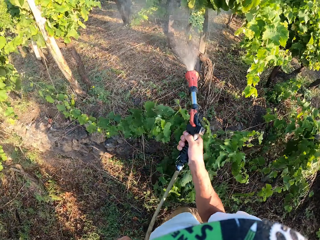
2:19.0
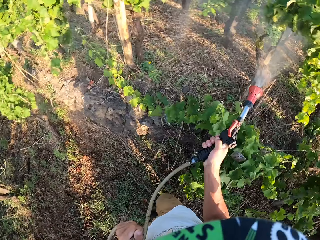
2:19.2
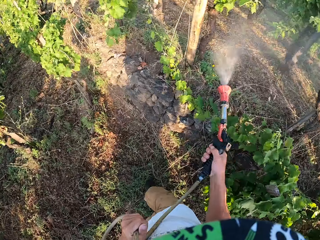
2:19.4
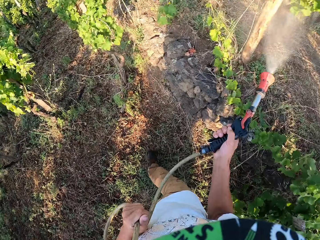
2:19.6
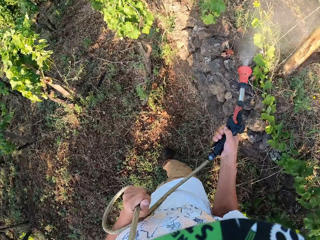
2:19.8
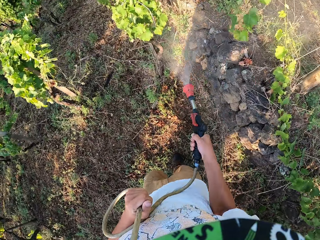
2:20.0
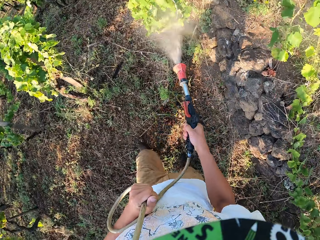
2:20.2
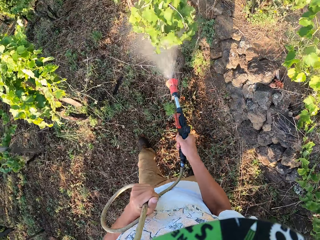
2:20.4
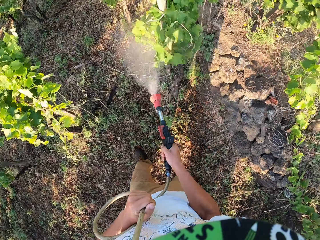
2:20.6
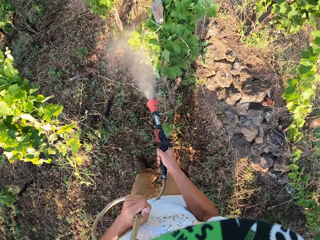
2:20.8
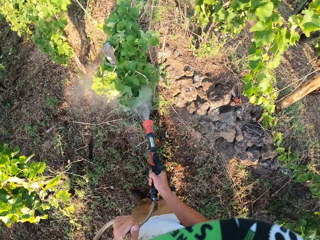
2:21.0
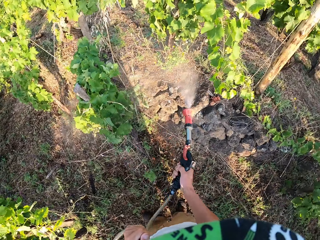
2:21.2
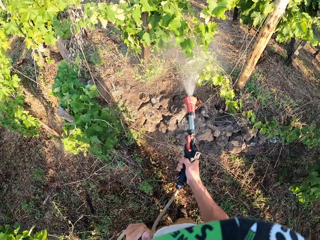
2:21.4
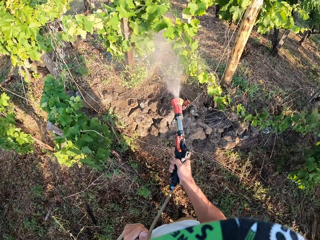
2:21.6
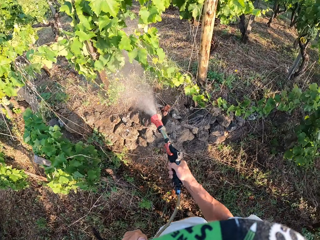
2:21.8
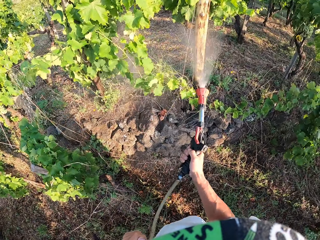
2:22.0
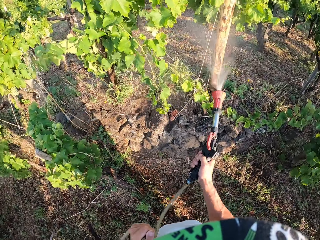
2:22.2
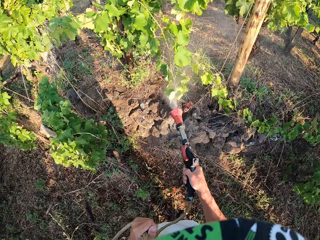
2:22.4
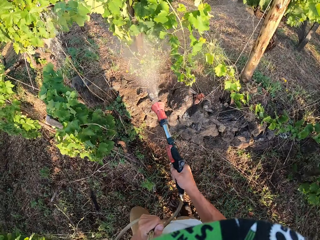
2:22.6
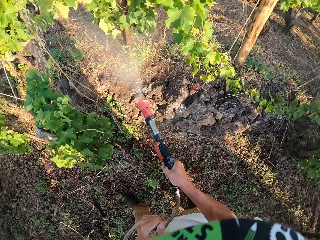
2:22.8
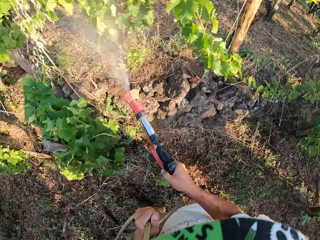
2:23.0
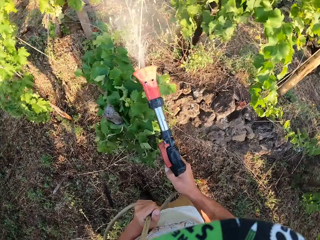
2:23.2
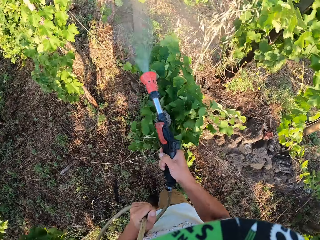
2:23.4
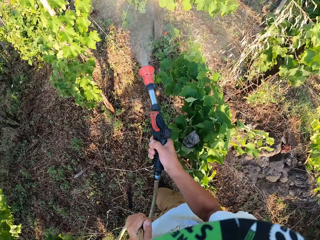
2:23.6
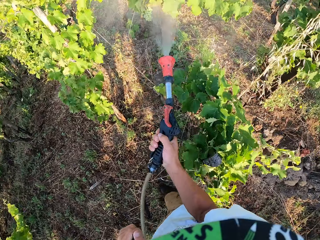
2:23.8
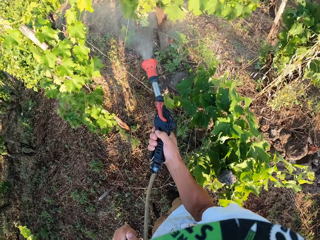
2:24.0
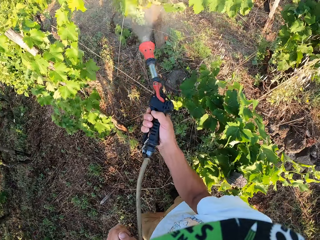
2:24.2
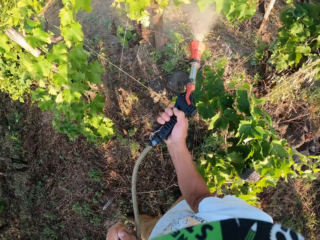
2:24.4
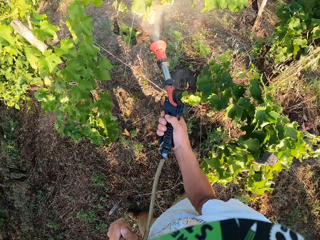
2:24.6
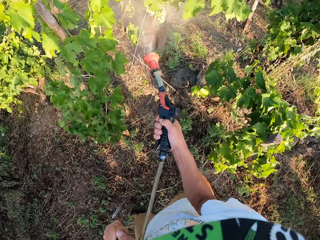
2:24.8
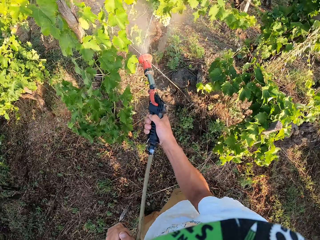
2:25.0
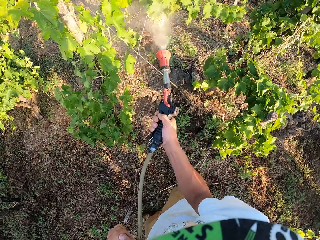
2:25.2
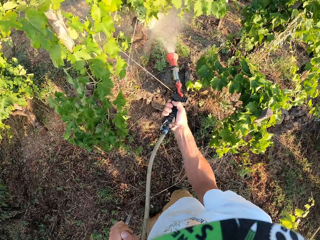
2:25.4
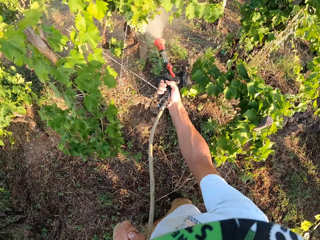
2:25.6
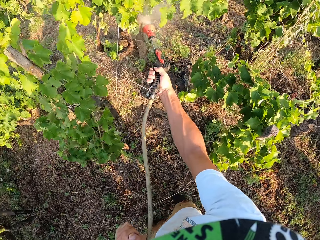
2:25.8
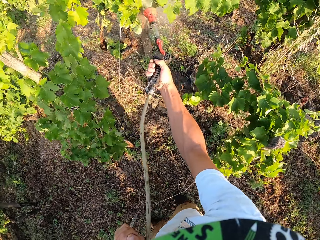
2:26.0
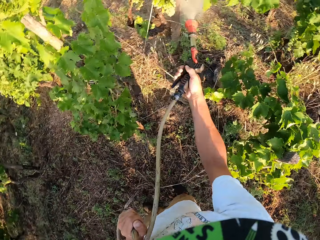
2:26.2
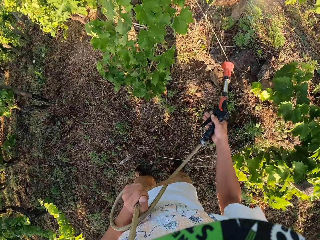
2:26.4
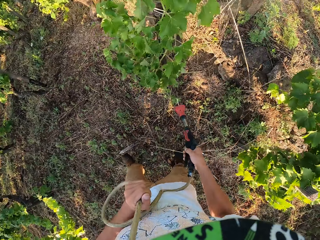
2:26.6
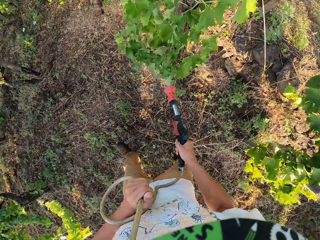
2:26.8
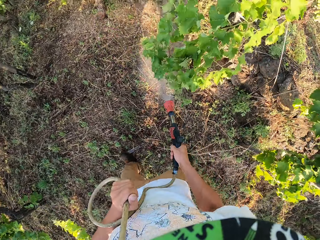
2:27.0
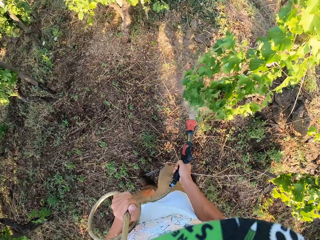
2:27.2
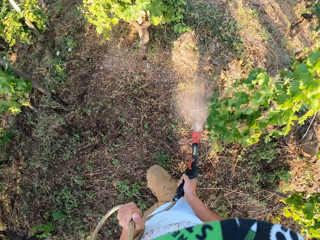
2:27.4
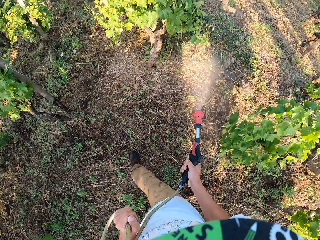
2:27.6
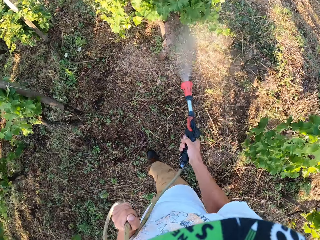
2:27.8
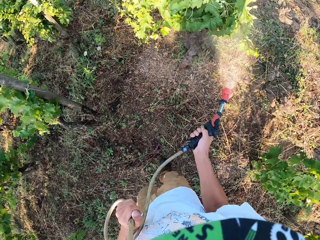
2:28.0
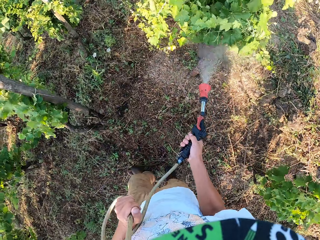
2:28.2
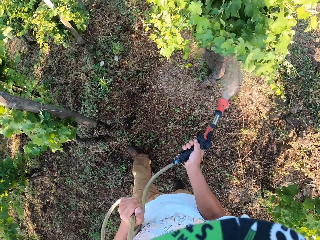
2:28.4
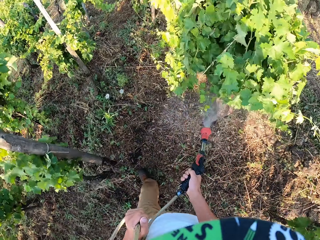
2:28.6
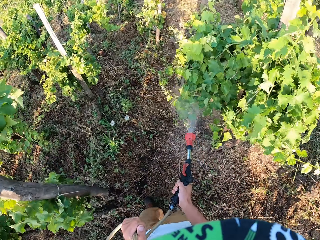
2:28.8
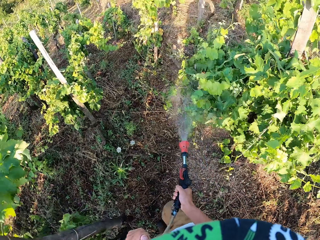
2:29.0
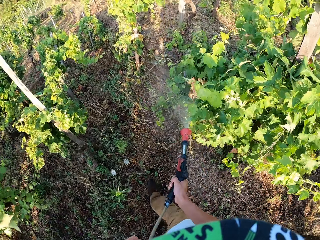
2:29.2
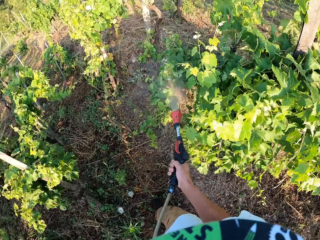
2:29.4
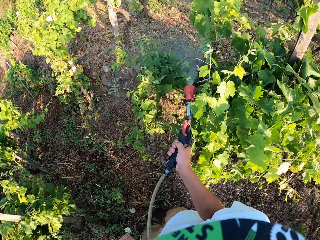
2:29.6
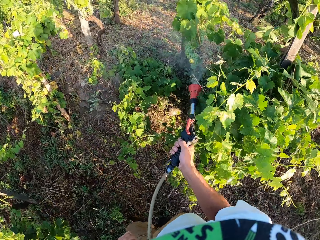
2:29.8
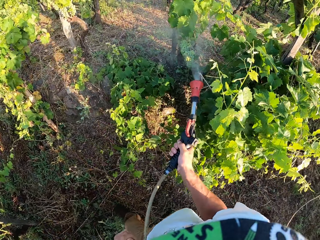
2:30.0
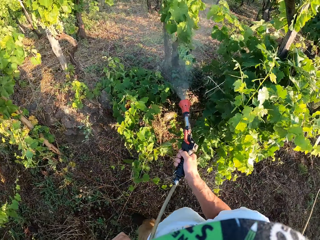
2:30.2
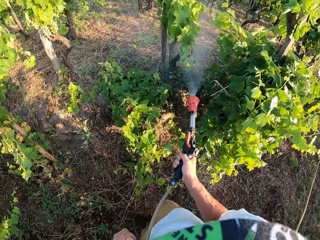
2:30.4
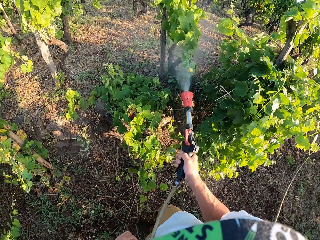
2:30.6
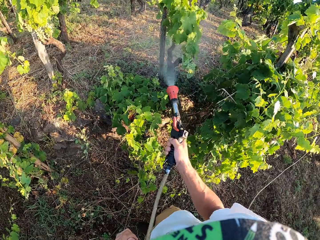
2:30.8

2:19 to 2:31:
The camera wearer stops walking. They walk on. They stop walking. They stop spraying the plants. They spray the plants. They walk on.

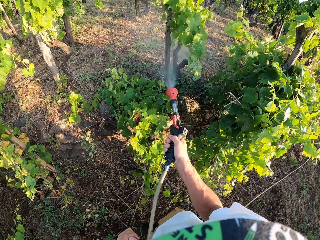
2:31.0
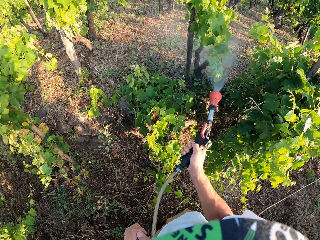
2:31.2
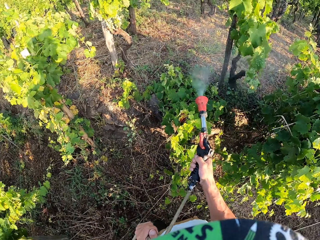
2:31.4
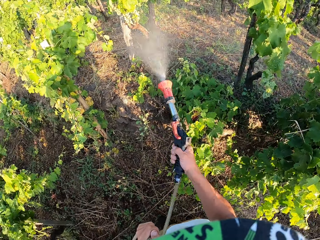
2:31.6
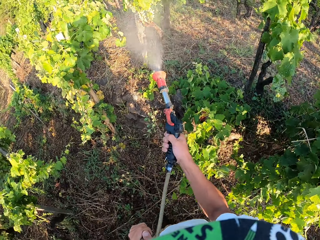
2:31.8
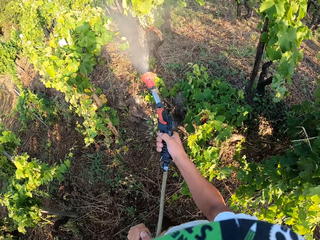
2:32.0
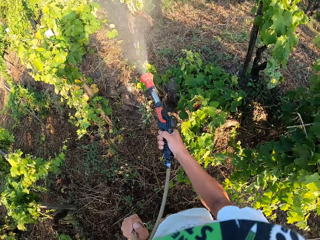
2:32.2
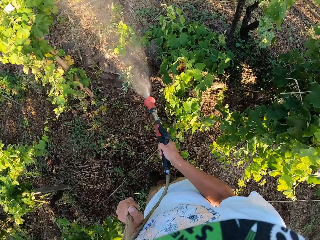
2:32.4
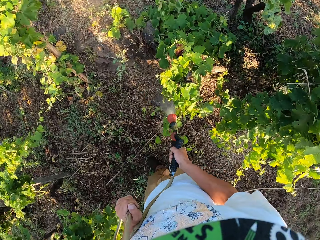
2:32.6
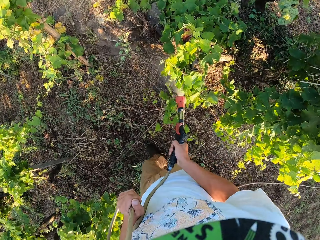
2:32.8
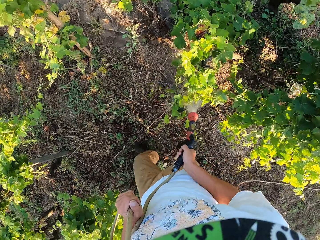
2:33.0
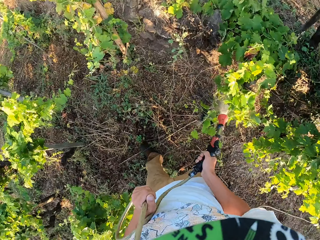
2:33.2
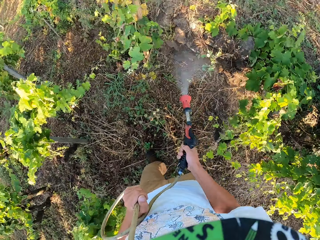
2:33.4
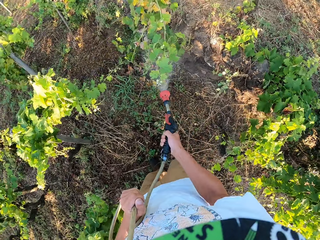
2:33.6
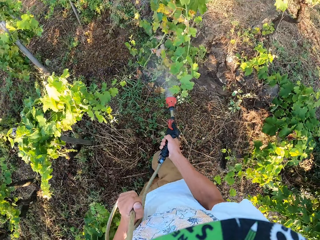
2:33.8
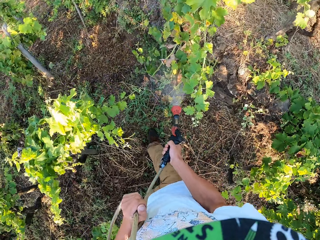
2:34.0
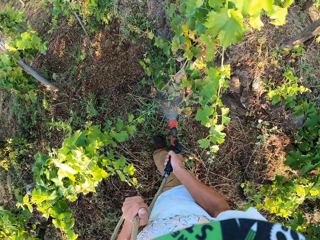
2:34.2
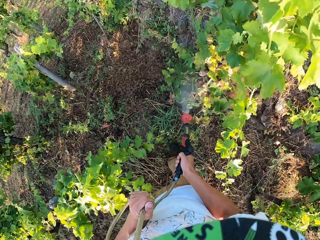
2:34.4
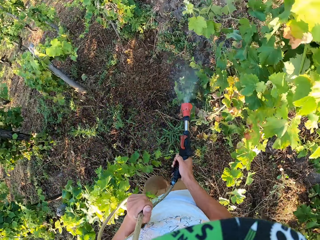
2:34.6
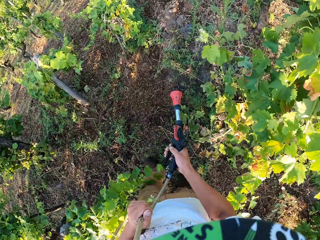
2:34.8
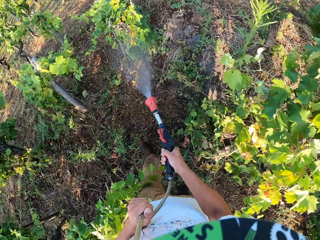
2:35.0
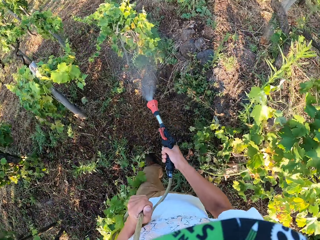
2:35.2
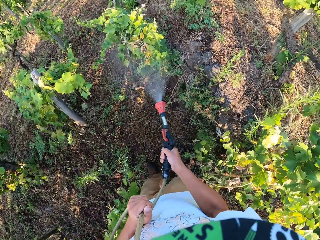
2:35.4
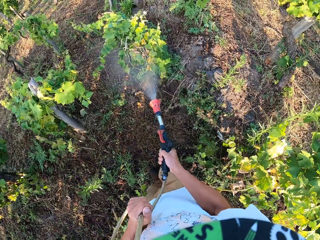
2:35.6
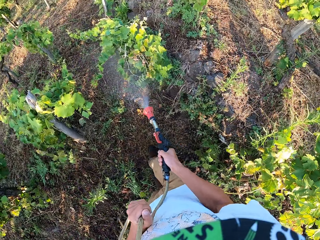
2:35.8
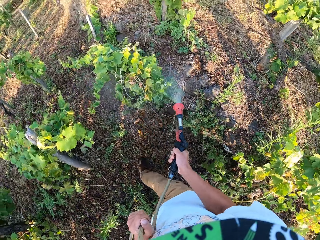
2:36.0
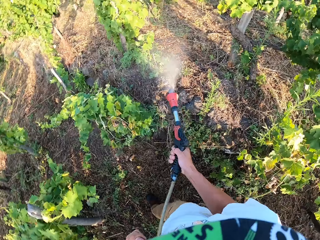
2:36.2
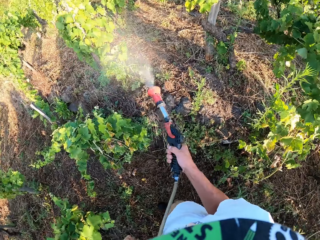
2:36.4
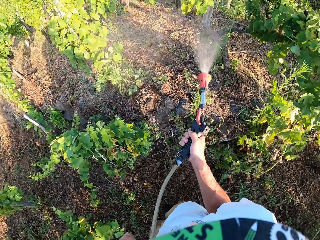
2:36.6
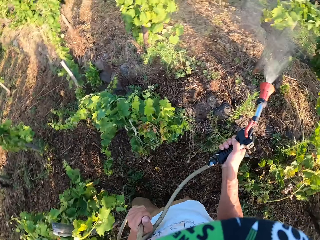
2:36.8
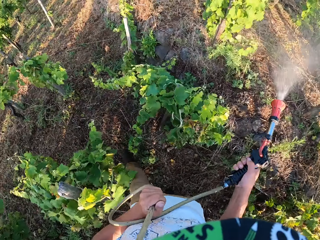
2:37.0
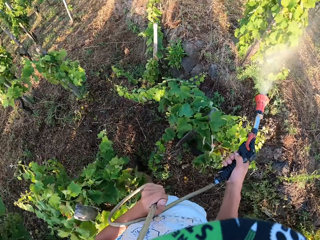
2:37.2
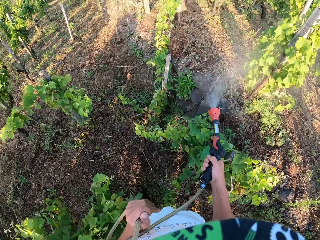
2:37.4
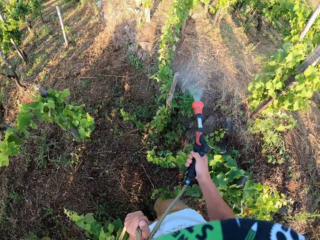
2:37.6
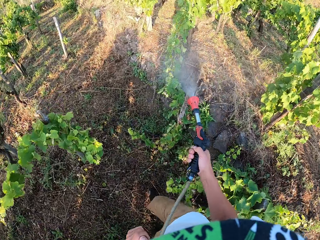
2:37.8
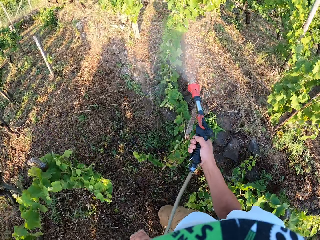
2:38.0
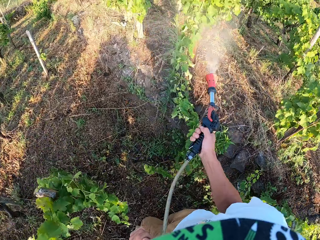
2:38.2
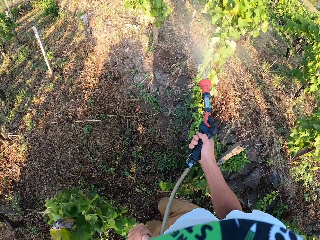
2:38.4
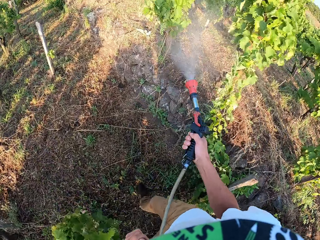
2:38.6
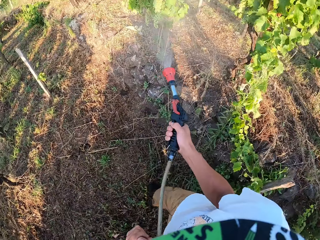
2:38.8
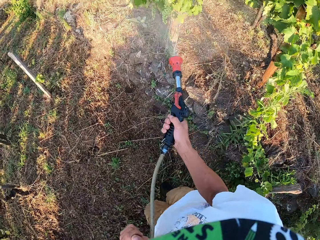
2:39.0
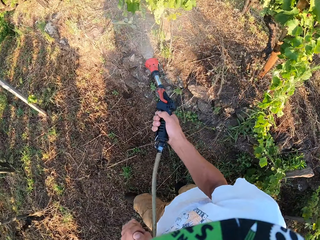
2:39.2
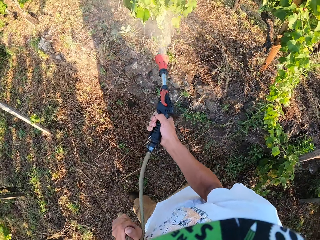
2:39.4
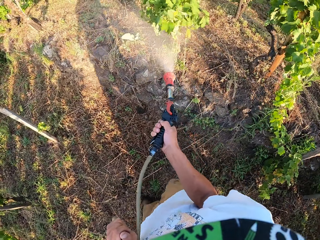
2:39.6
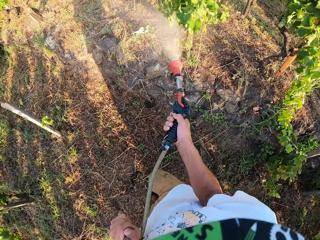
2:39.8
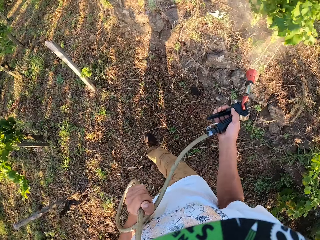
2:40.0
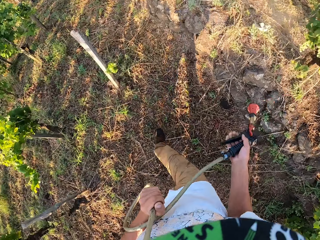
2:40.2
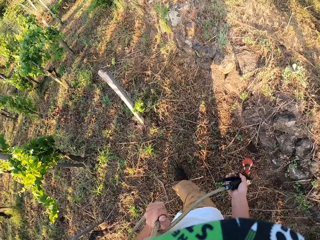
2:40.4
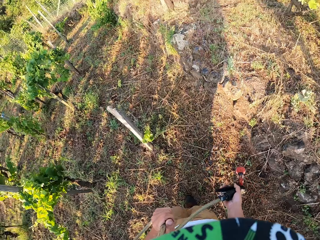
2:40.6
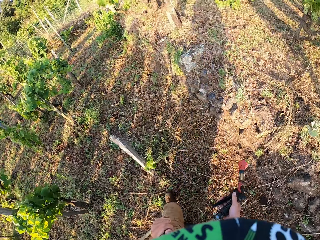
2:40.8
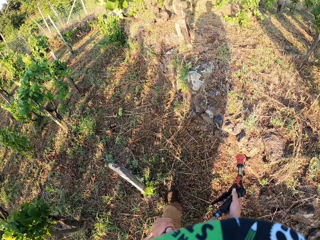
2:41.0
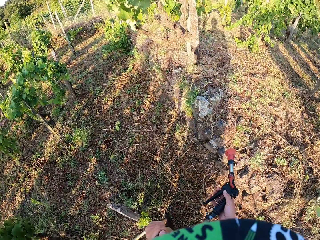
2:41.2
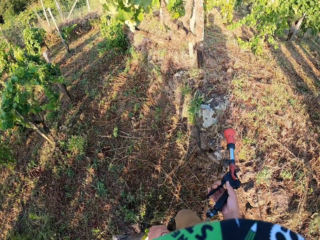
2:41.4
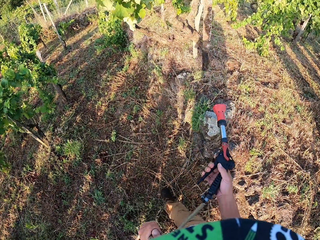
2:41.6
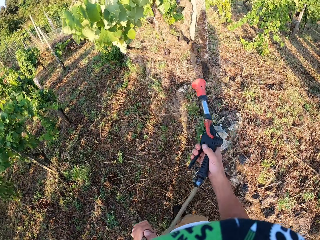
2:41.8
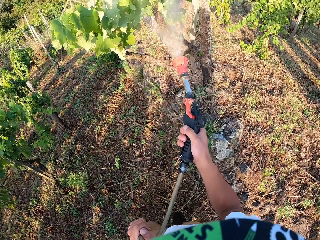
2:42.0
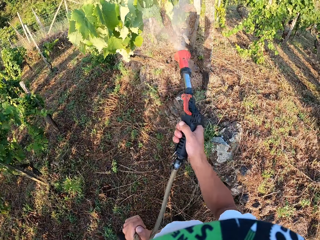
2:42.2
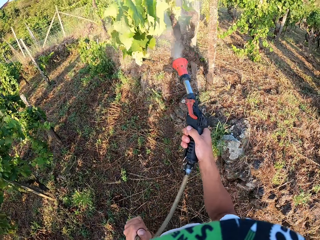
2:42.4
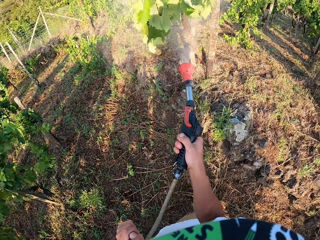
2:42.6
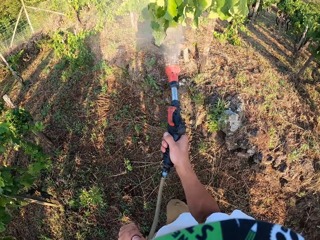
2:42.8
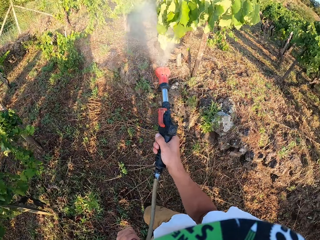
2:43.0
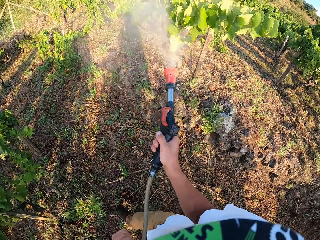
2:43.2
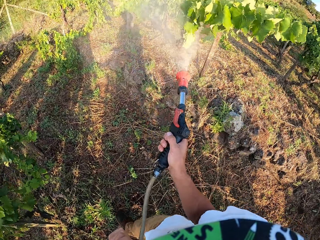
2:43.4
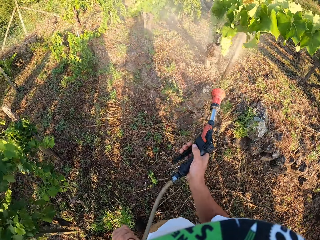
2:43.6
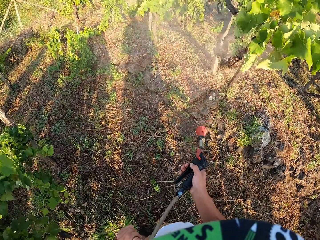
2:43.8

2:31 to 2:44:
The camera wearer stops spraying the plants. They spray the plants. They stop watering the plants. They start watering the plants again.
